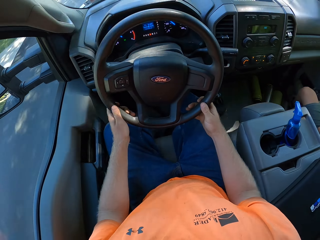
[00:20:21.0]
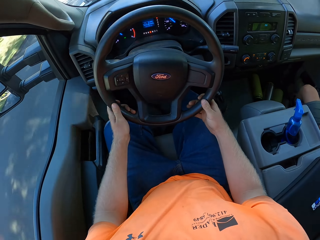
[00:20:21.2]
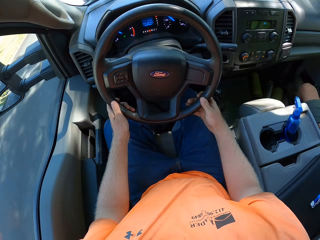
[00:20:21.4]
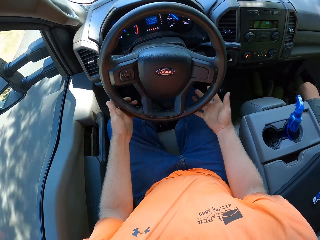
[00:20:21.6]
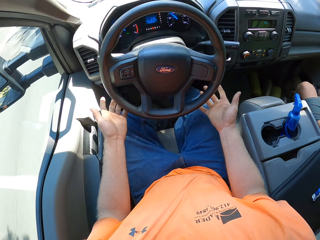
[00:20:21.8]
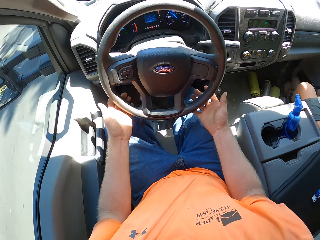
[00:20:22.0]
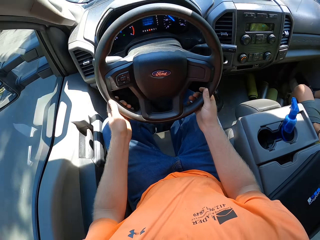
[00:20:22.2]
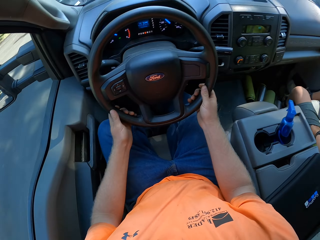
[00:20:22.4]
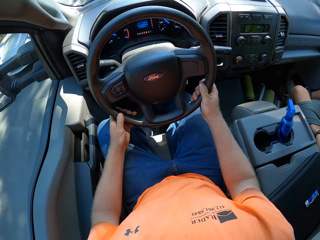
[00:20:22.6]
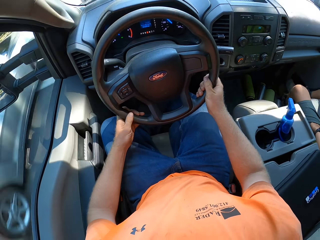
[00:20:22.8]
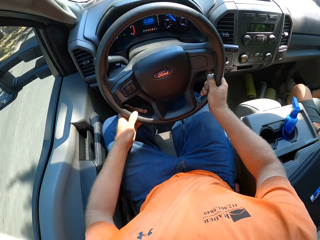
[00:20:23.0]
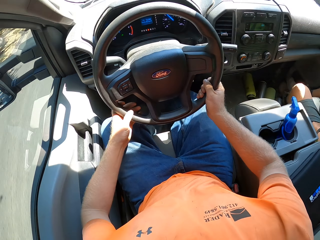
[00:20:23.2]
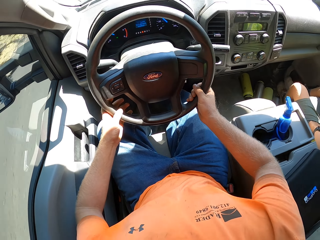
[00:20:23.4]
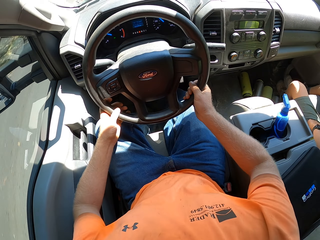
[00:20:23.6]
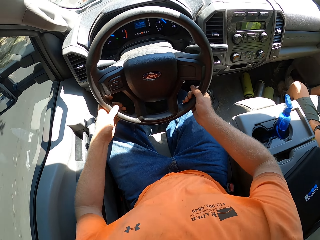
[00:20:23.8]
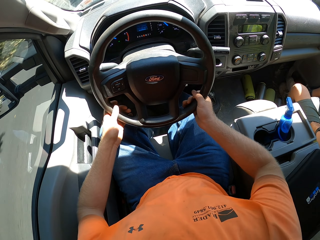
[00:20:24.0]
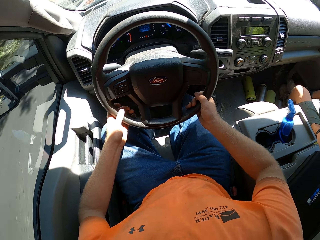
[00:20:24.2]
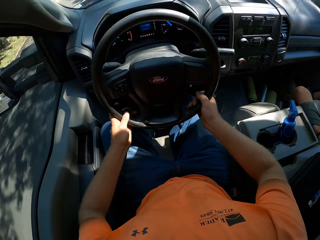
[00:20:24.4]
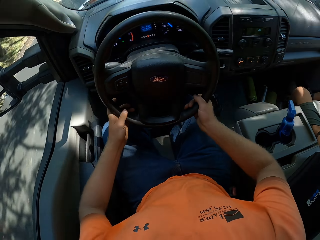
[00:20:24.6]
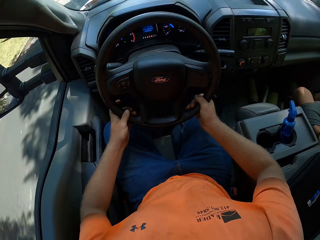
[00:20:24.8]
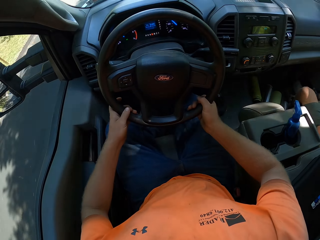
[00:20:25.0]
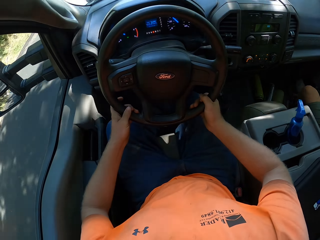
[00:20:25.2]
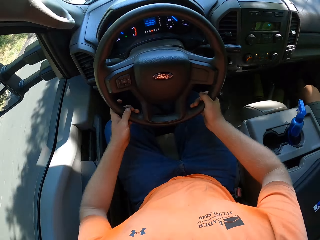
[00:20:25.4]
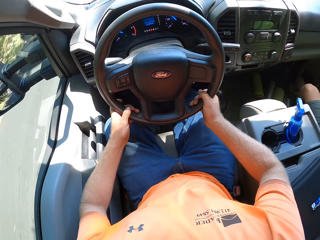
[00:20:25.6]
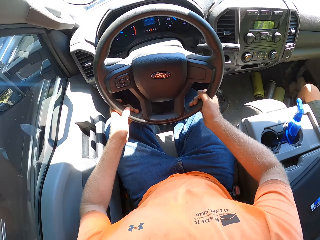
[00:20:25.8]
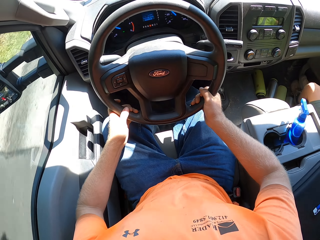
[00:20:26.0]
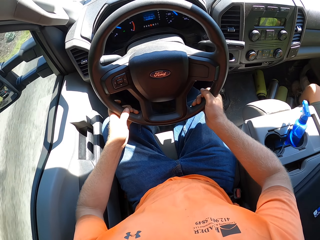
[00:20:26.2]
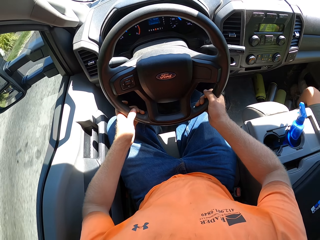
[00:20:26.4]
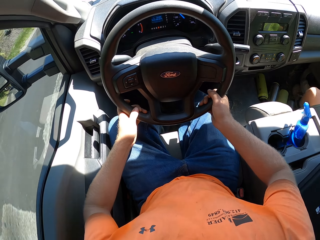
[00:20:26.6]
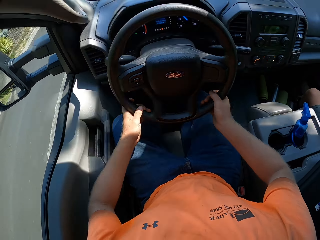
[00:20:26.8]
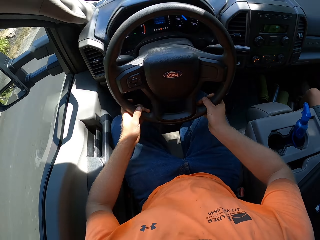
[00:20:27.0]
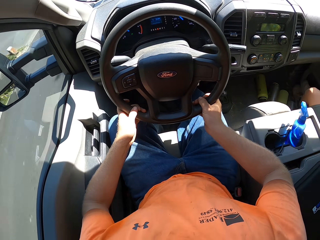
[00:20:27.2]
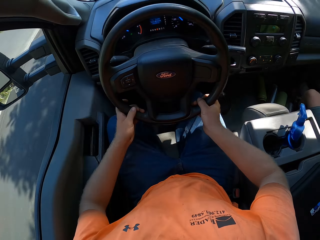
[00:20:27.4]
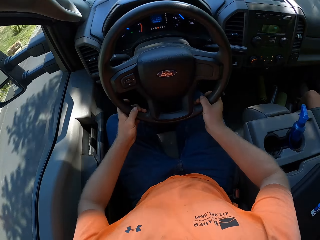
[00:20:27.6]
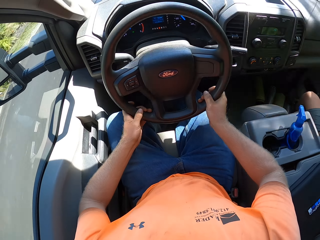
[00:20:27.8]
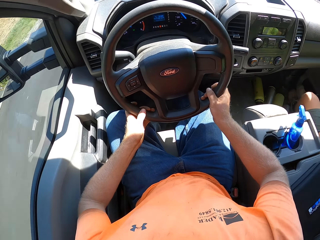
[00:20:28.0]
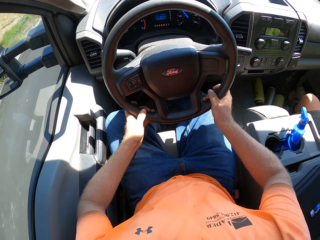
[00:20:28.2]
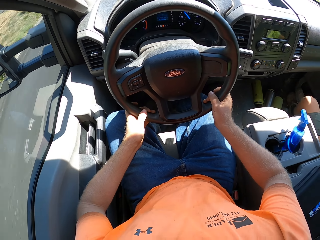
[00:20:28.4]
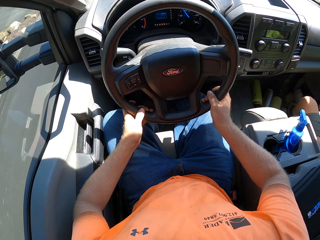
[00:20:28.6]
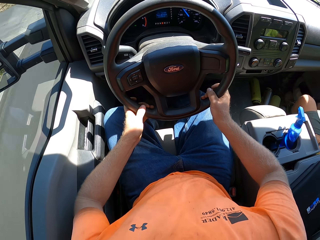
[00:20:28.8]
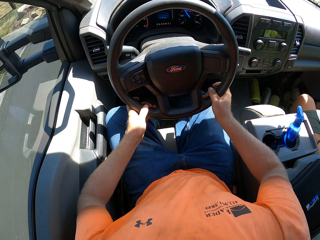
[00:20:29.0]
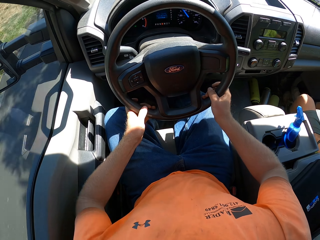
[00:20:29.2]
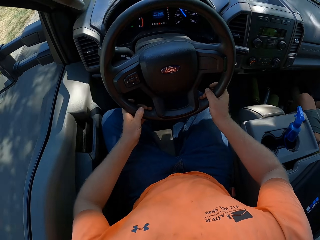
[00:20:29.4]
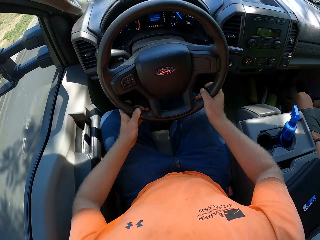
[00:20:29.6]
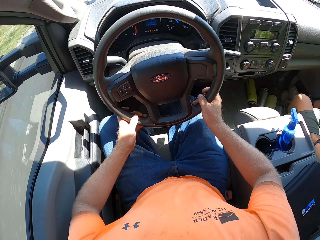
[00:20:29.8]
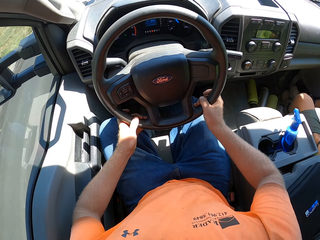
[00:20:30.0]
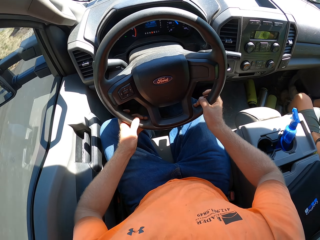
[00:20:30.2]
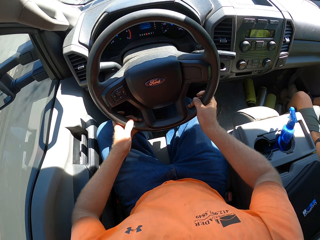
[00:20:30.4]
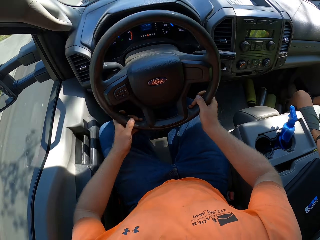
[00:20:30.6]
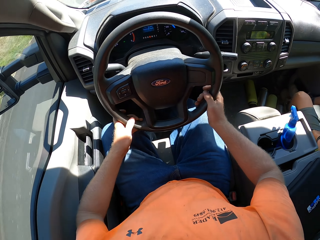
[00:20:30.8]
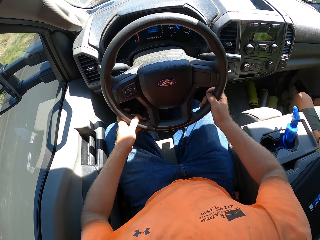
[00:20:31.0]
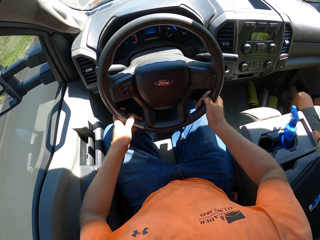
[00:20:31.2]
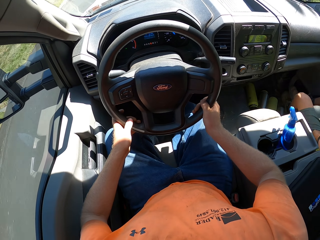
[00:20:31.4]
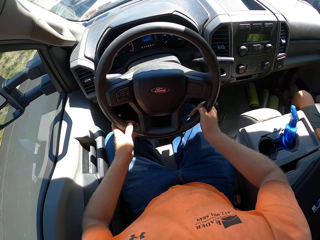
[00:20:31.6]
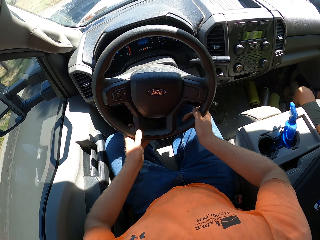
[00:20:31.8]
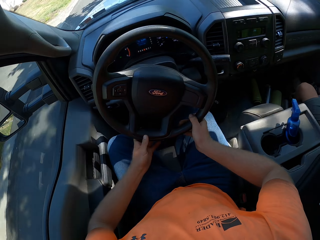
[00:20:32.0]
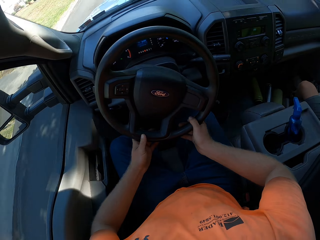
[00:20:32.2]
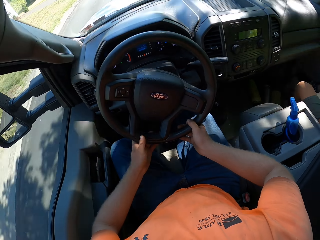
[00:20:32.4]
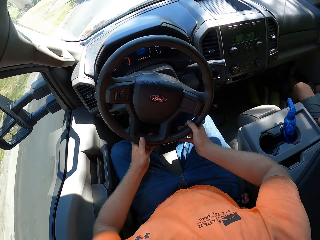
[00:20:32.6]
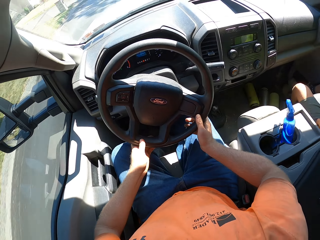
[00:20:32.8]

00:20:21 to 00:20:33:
The camera wearer removes hands from the steering wheel. They touch the steering with both hands. An ash car drives past the camera wearer. A black car drives past the camera wearer. The camera wearer drives the car.

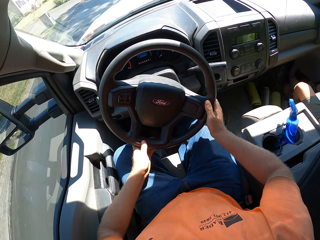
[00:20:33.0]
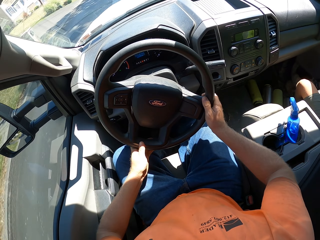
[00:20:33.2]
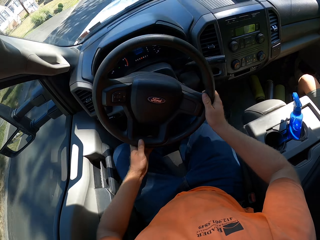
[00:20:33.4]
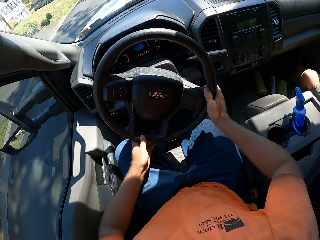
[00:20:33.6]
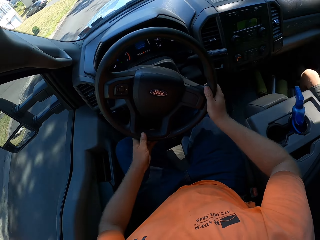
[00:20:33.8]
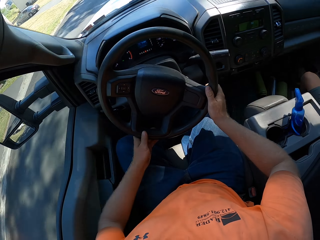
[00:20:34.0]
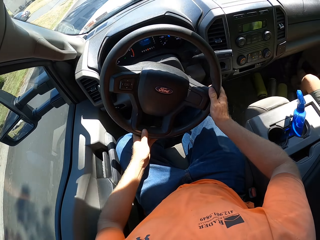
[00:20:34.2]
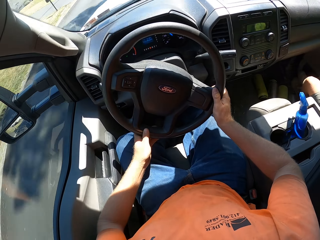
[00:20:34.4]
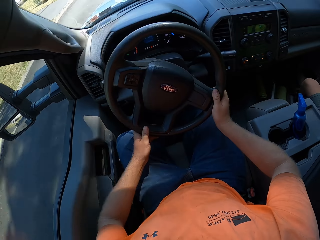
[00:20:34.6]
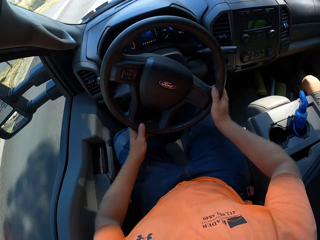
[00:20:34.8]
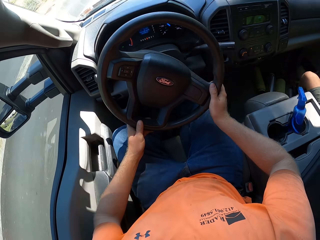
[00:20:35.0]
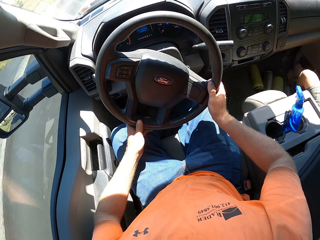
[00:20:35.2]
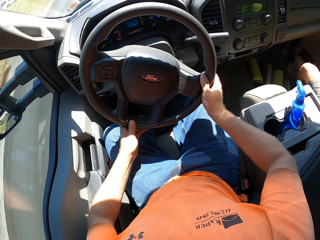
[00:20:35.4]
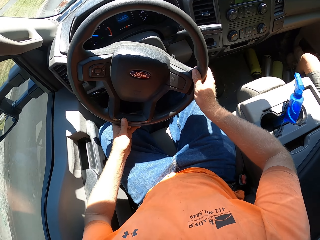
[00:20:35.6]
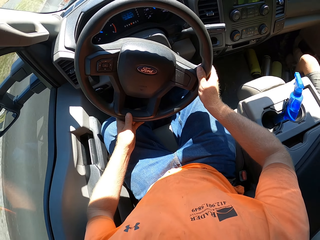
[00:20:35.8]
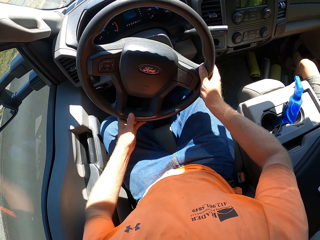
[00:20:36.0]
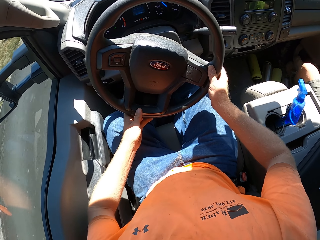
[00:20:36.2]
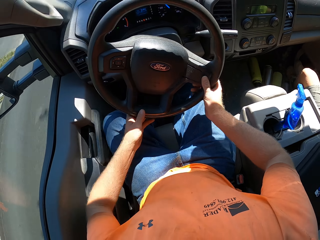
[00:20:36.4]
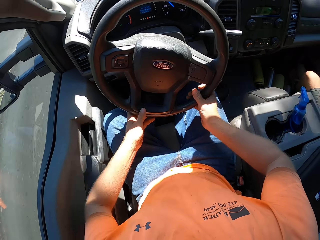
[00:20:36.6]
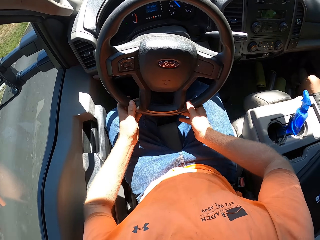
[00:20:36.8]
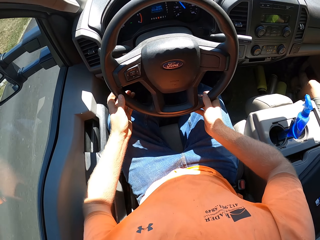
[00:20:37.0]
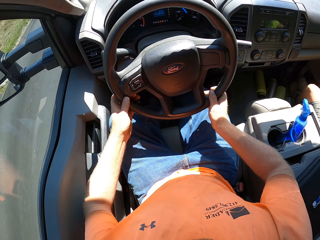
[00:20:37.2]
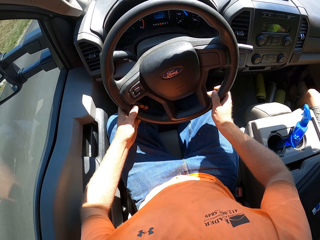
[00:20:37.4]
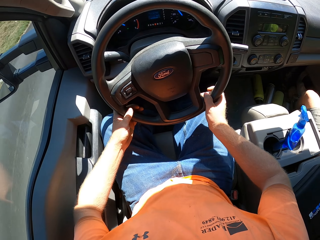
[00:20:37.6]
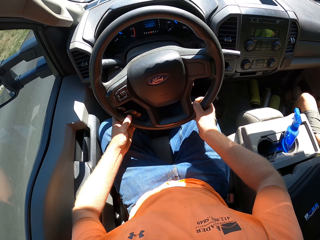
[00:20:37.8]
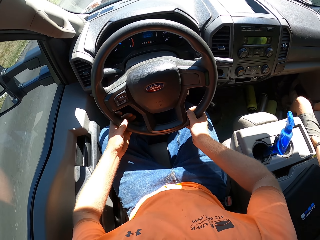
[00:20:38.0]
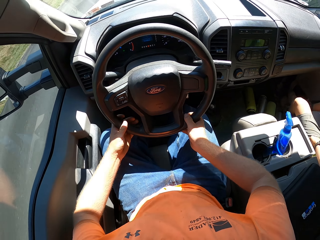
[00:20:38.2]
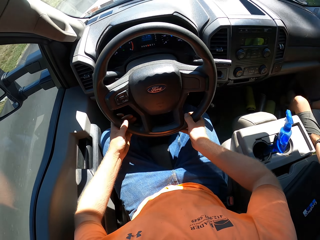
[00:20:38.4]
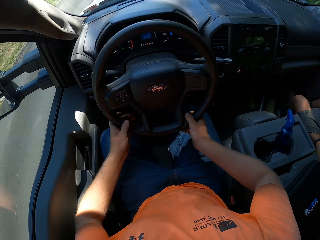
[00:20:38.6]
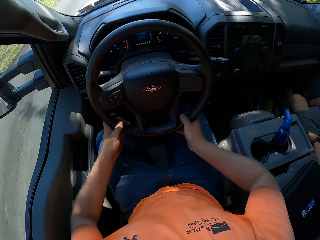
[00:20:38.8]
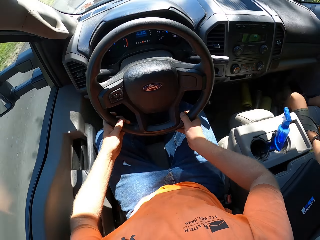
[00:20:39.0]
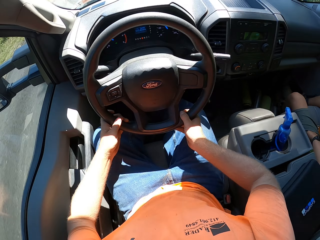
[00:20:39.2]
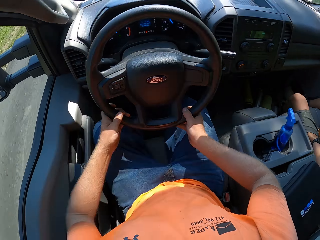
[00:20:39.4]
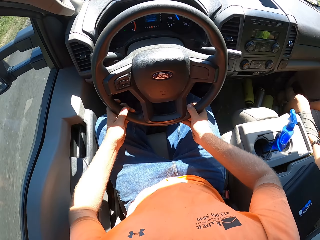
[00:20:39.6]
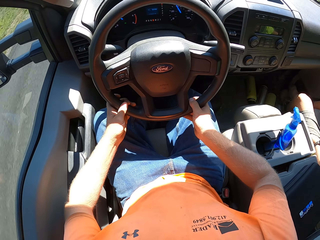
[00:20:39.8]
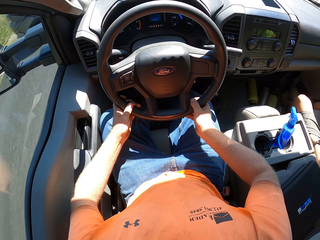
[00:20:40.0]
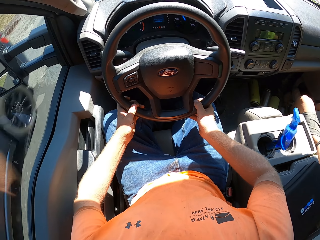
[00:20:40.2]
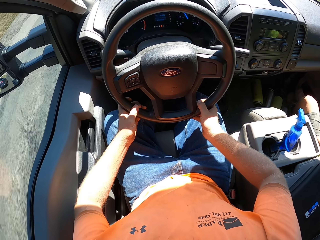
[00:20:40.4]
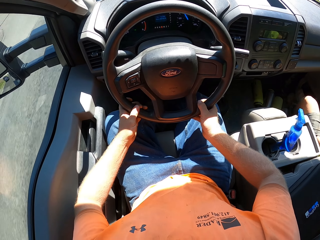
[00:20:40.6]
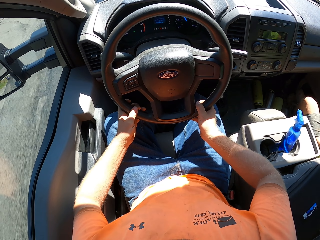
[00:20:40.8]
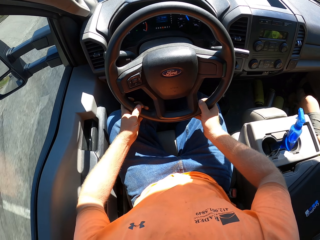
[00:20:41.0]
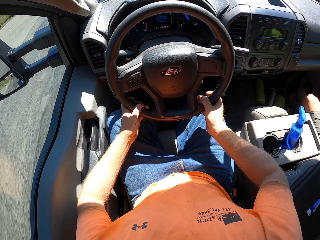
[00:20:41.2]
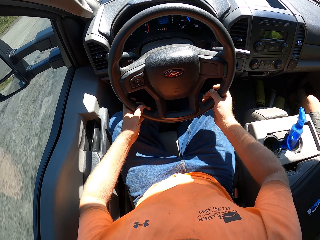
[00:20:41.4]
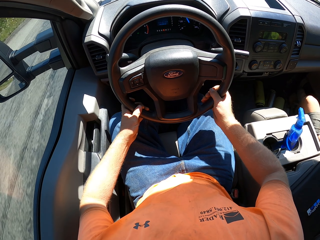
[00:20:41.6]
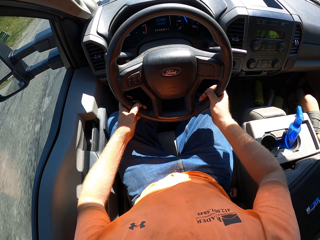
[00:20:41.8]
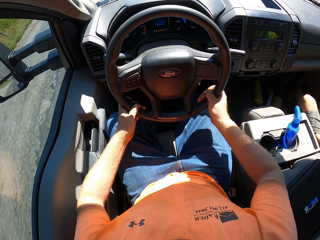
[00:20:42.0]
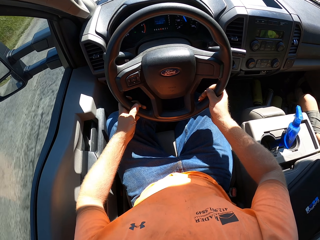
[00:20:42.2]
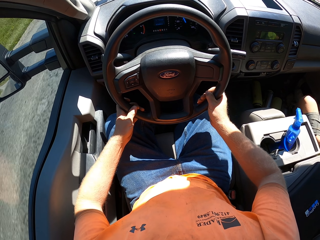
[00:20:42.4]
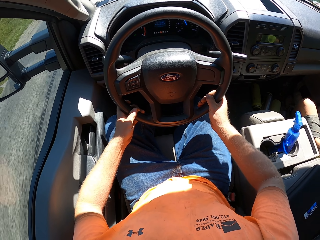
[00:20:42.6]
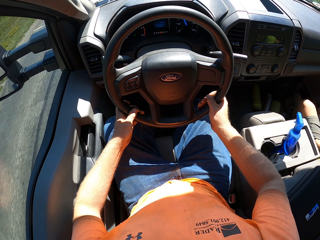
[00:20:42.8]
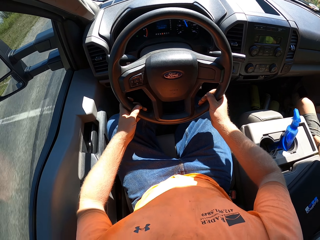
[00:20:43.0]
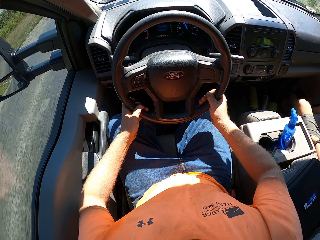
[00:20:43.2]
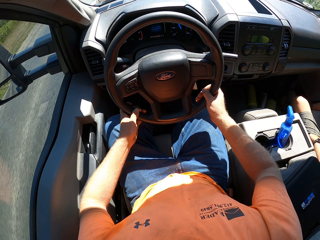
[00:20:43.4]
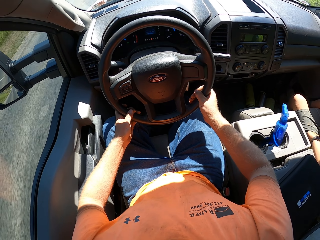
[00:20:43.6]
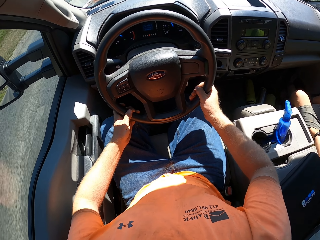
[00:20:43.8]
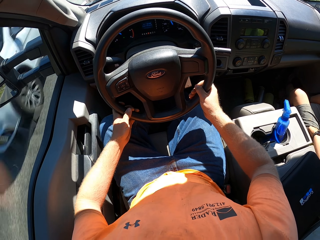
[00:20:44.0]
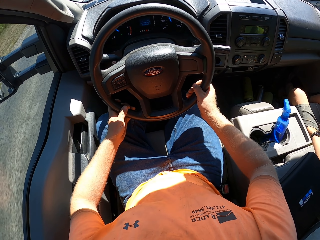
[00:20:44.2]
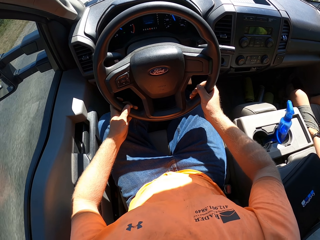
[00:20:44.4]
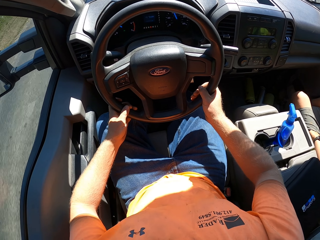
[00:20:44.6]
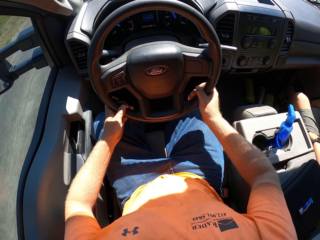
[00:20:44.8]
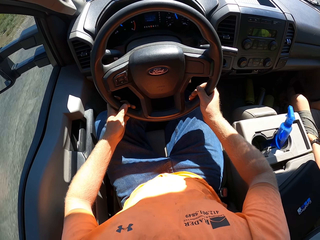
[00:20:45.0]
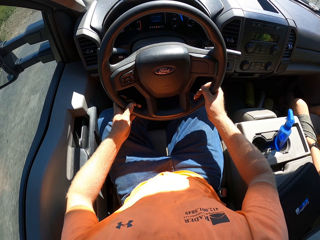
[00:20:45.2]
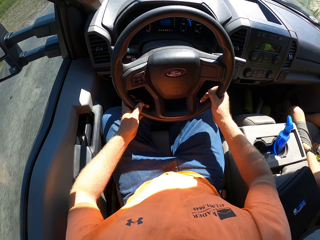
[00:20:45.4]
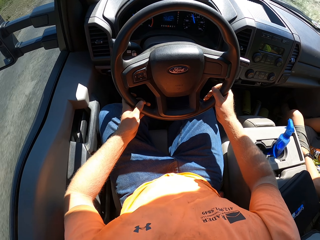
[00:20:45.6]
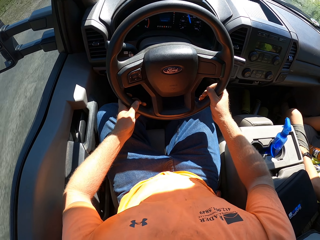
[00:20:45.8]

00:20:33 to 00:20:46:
The camera wearer drives the car. A blue car drives past the camera wearer. The camera wearer drives the car. A white car drives past the camera wearer.
